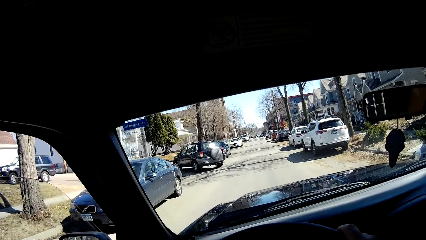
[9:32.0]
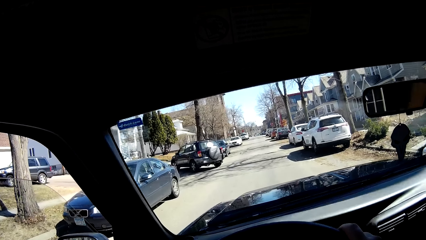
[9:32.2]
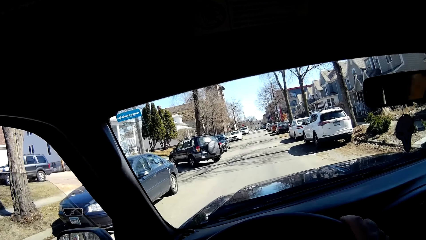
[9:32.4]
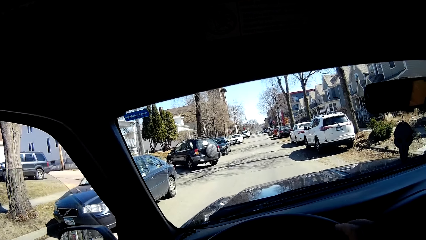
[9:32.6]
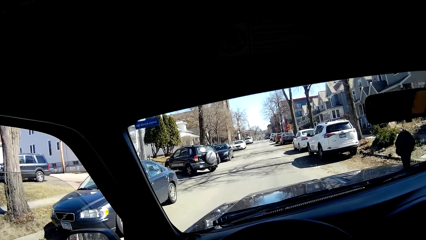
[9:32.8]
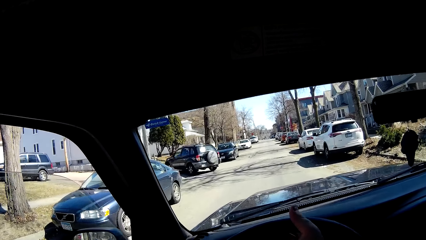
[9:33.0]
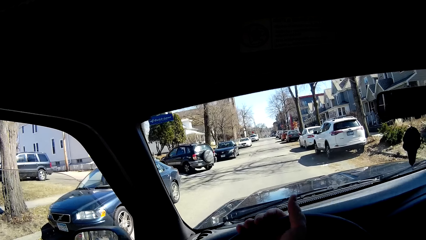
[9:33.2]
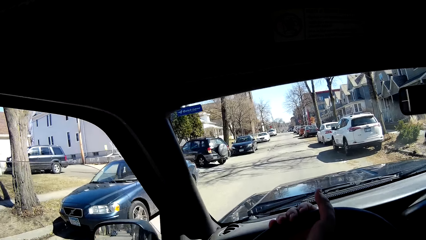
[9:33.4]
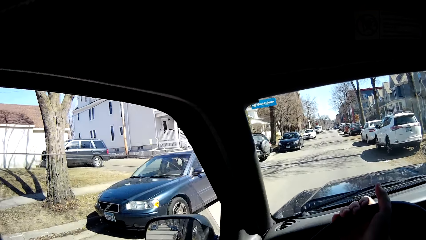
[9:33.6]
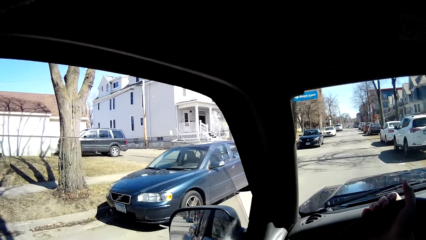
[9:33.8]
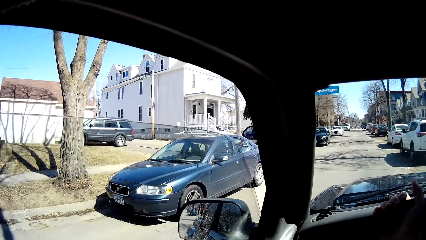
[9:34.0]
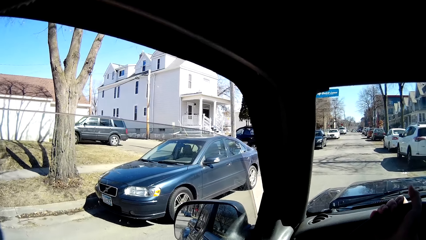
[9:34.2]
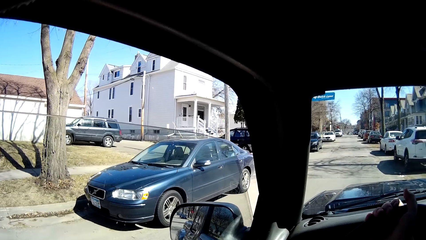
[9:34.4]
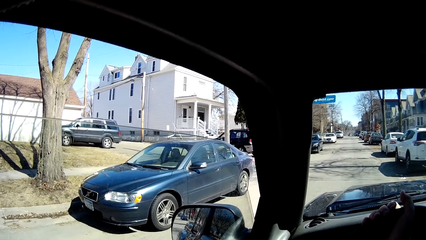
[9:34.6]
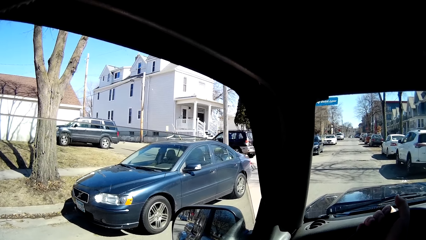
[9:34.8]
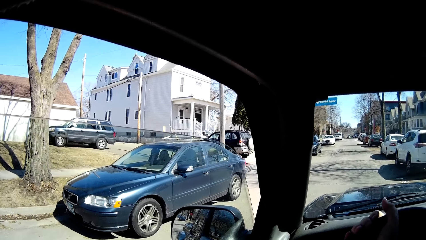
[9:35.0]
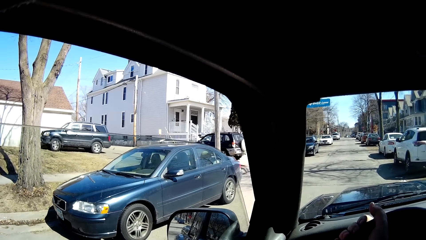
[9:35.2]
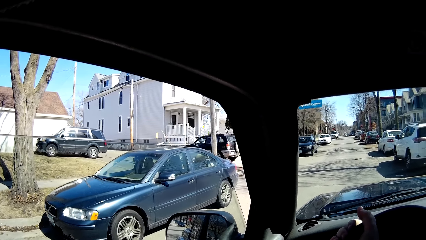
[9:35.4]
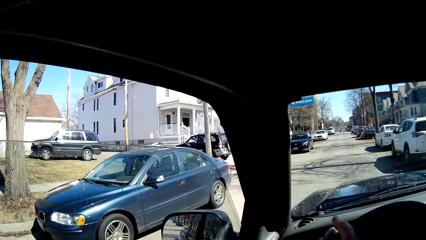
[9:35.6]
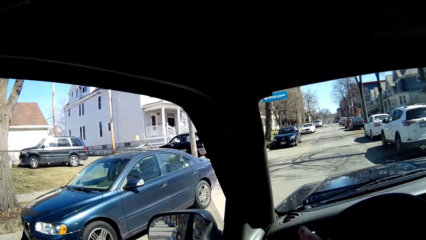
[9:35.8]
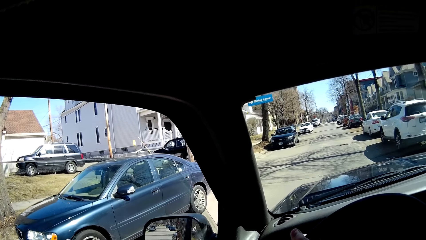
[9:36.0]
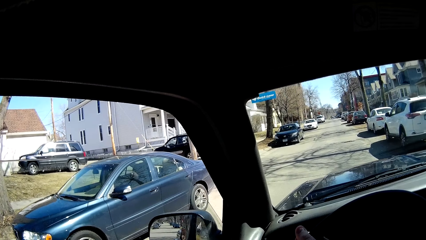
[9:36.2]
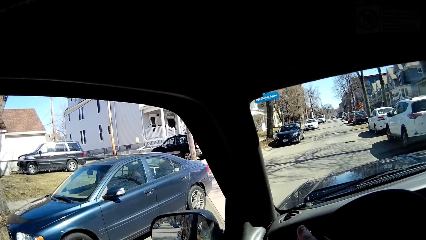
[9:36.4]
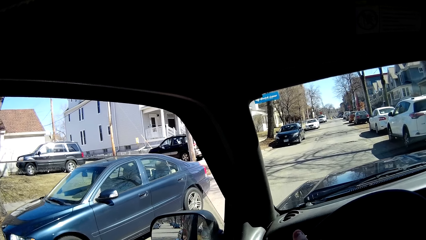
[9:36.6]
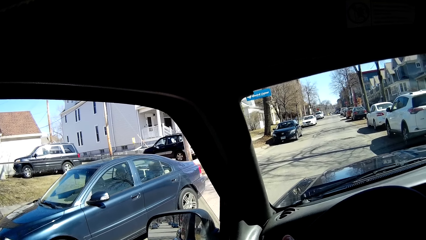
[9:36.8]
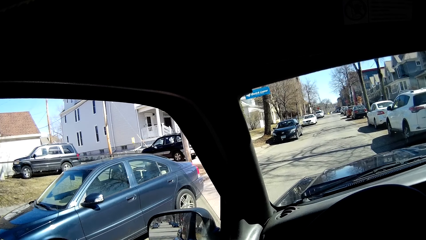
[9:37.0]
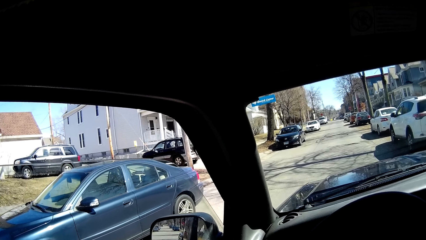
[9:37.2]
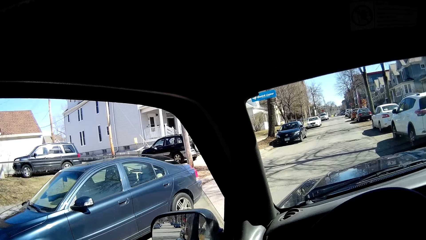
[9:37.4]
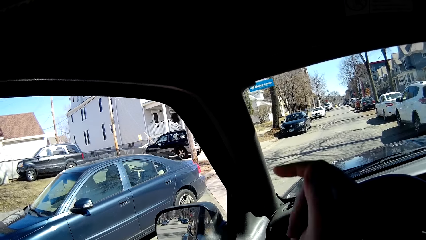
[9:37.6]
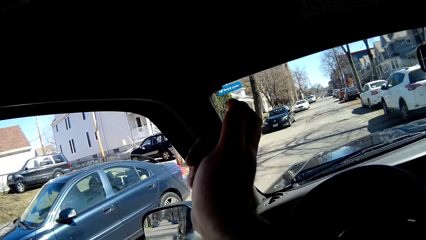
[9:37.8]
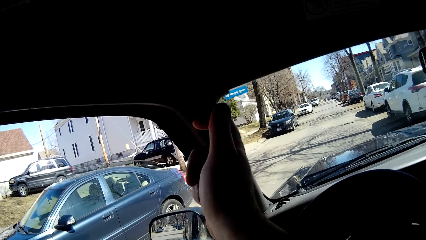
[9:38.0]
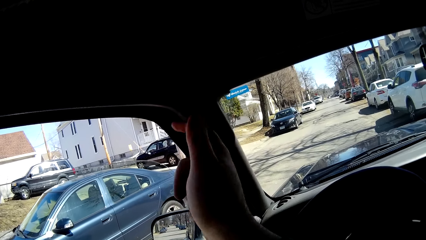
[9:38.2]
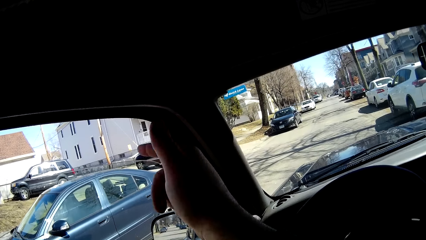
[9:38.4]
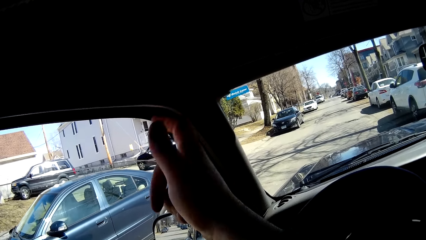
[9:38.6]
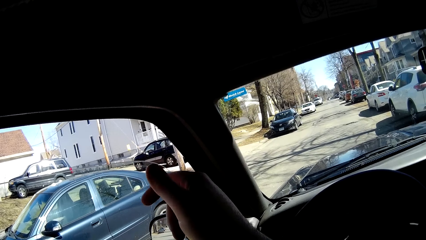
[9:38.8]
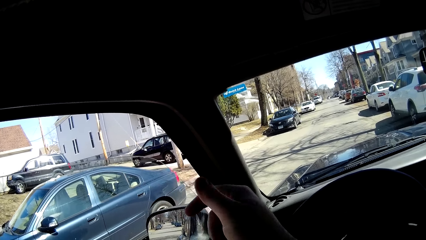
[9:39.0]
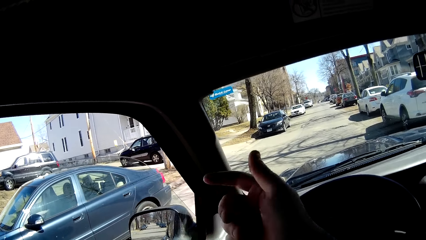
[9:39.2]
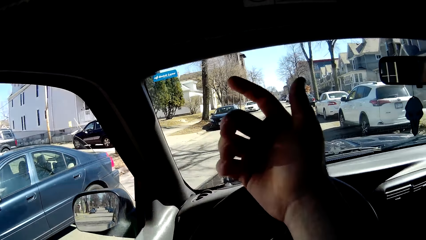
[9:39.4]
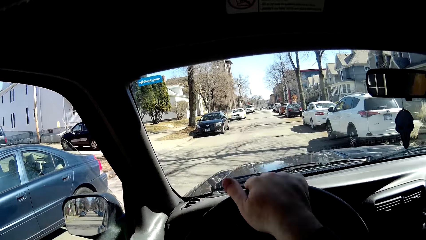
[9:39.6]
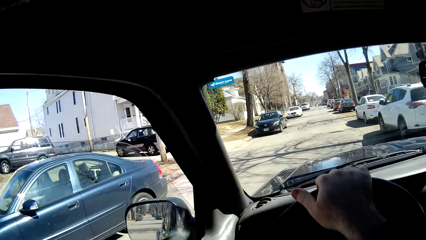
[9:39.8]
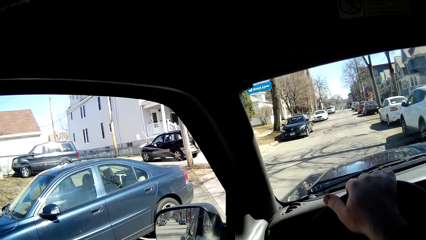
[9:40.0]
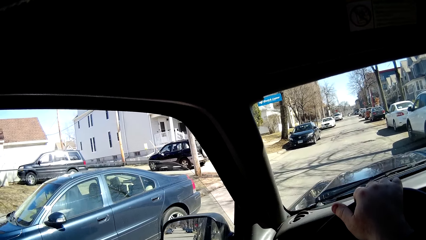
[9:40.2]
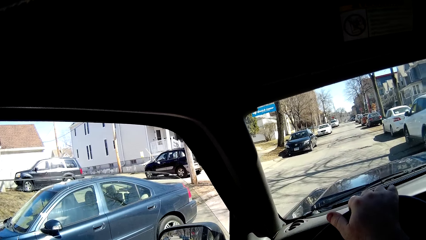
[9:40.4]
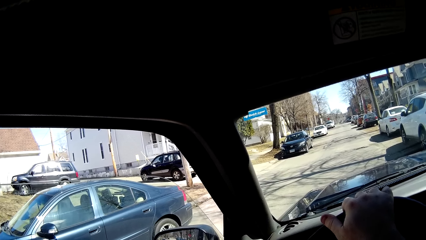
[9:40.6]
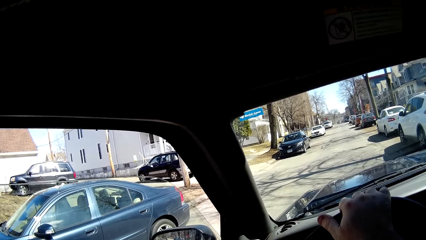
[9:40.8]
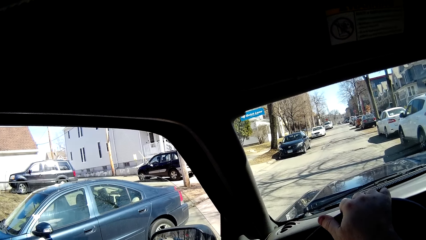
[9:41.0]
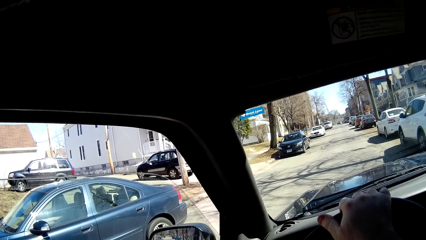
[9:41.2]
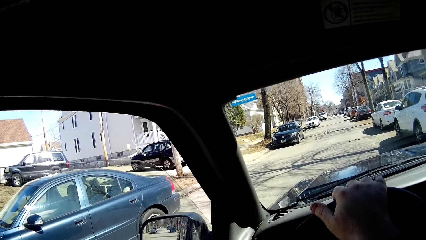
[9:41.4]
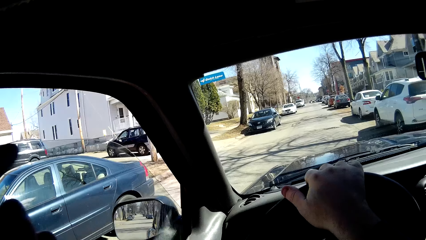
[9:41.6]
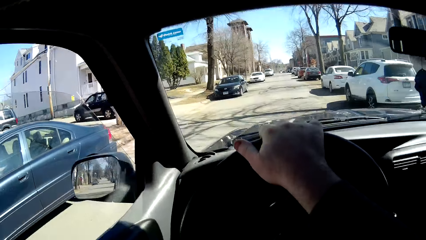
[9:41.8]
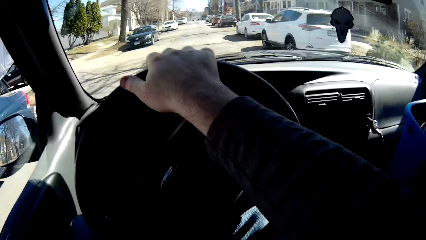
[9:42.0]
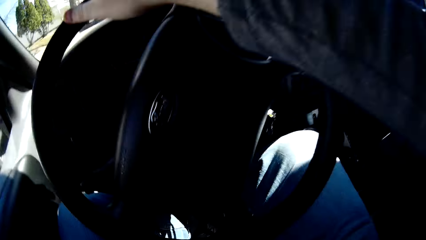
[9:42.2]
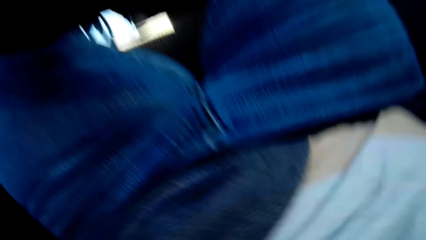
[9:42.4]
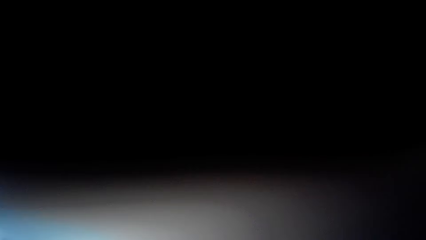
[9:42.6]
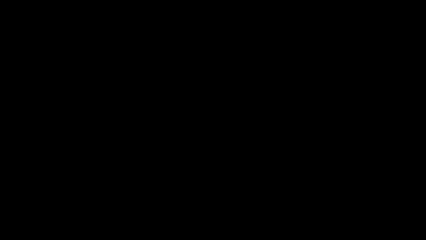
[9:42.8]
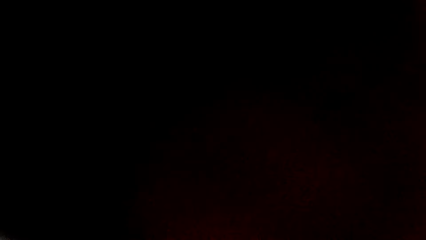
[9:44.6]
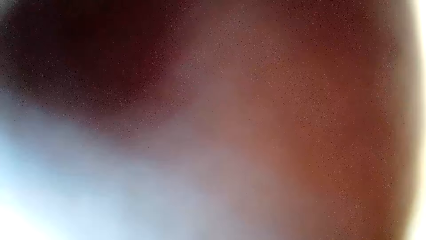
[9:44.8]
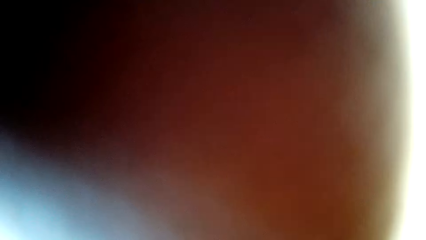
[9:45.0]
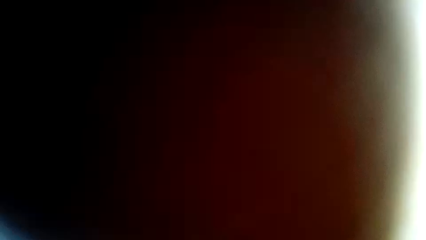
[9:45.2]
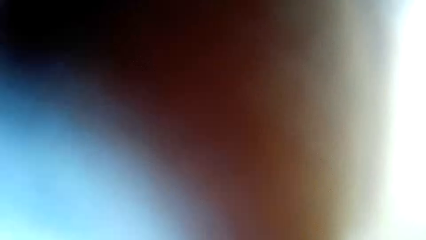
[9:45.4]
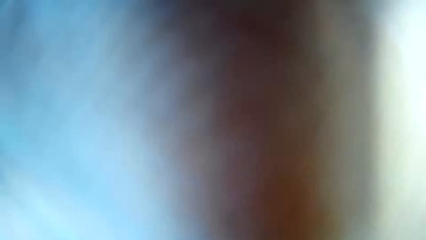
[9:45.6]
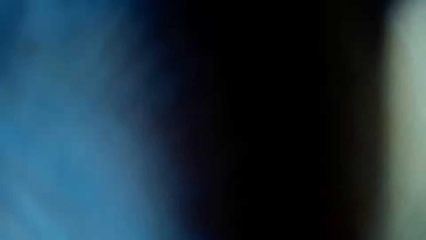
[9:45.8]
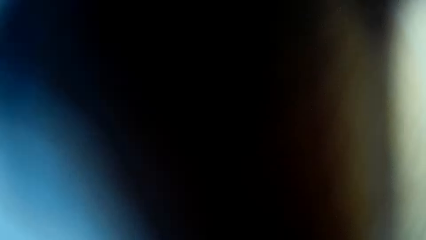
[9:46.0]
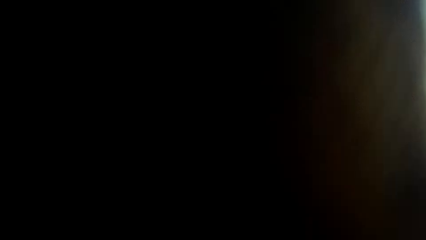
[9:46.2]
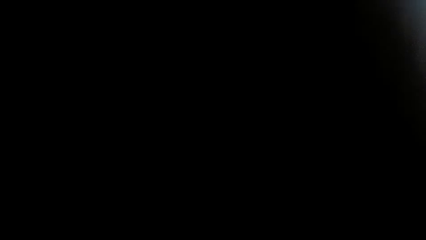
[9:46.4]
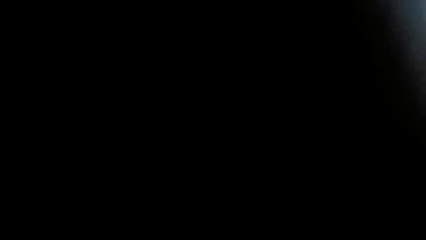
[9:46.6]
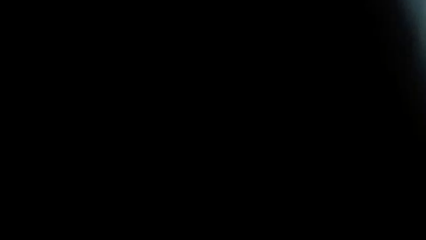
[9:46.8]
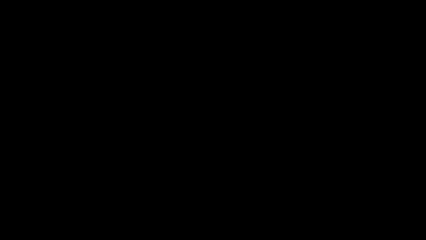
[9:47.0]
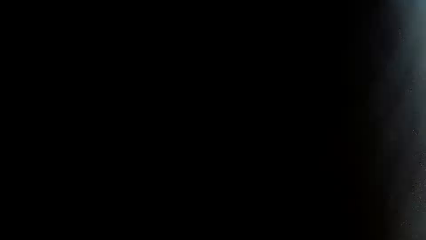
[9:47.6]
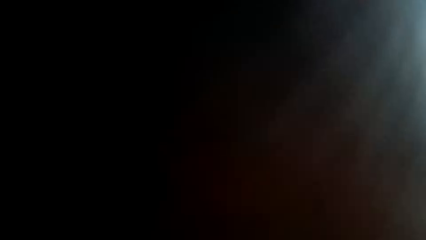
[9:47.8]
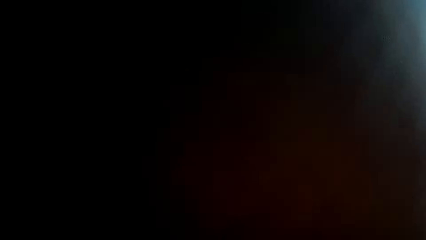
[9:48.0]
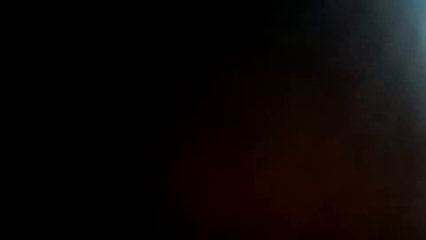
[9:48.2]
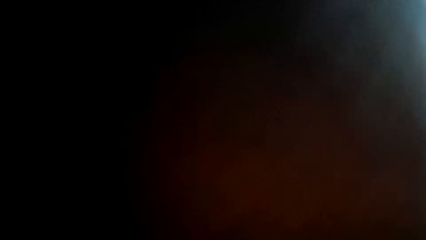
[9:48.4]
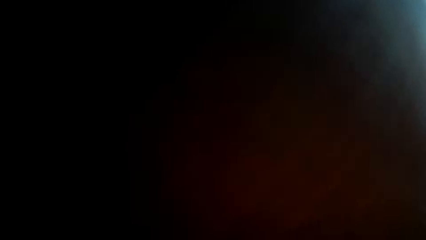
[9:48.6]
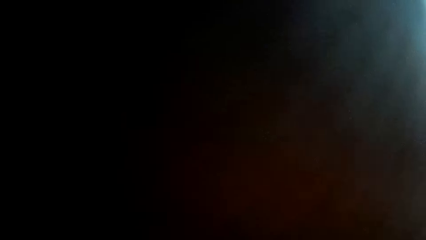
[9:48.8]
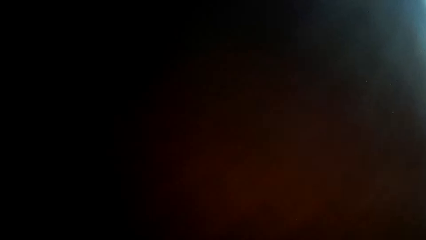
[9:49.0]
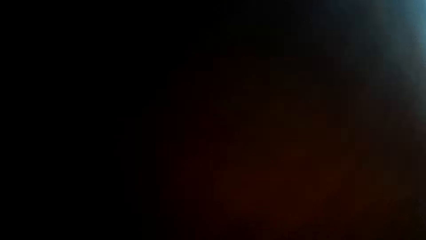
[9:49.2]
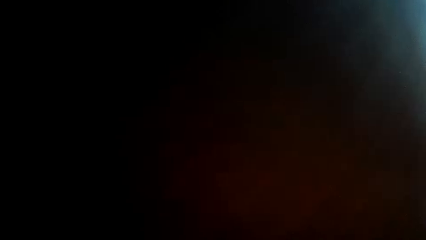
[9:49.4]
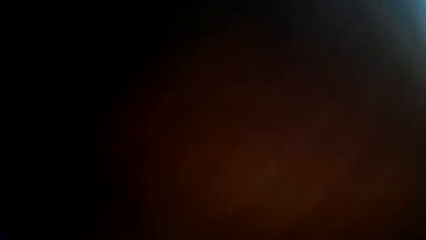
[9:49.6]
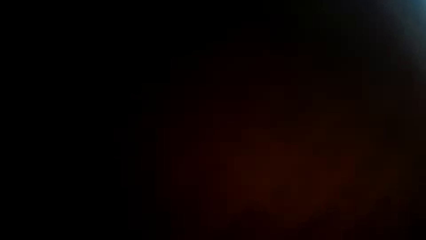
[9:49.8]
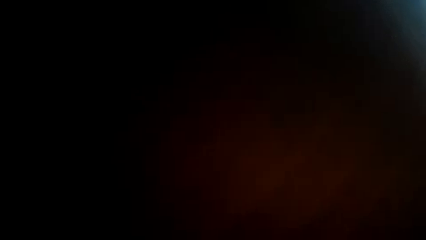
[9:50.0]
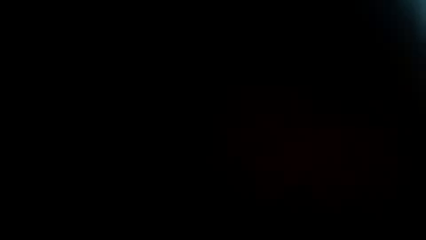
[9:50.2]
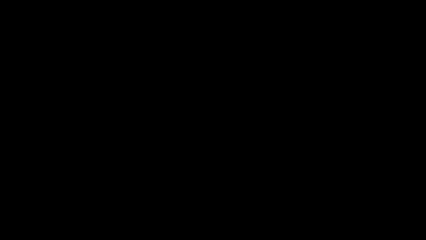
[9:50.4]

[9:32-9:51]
The camera wearer slows down. He turns his head right. He points at the right hand. He slows down the vehicle. He points left with his hand. He covers the camera. He touches the camera.
